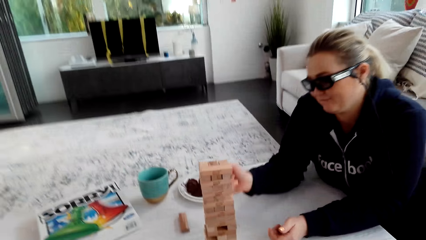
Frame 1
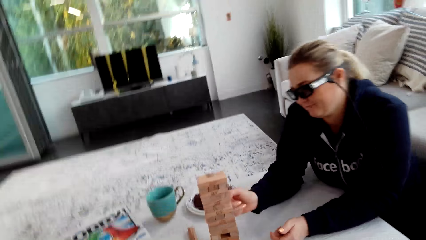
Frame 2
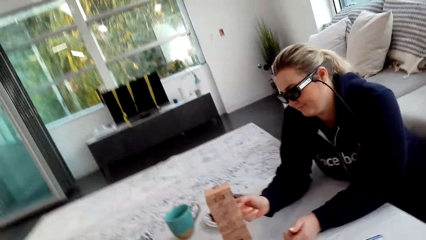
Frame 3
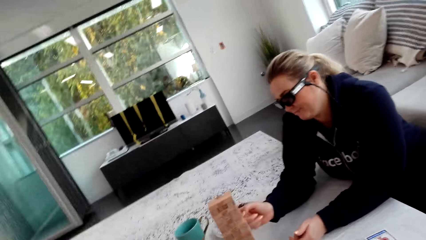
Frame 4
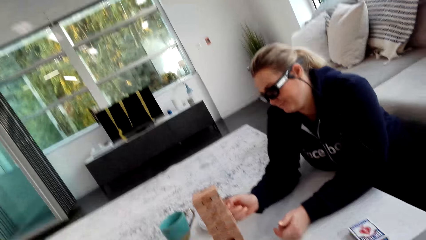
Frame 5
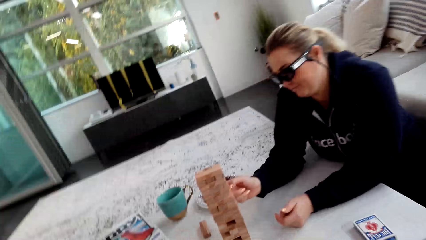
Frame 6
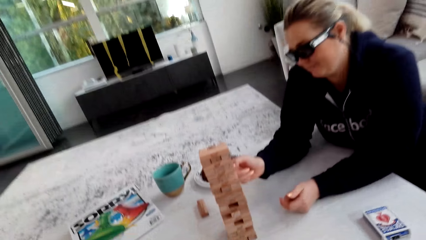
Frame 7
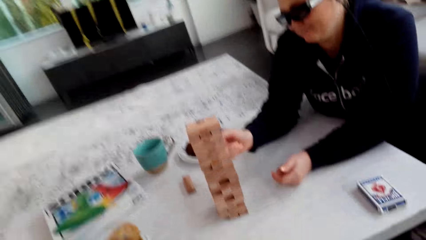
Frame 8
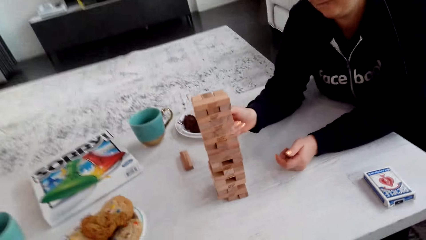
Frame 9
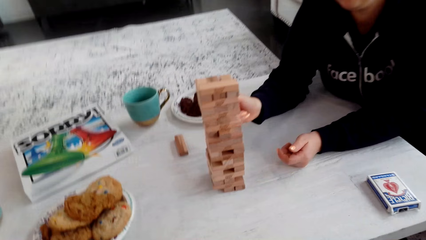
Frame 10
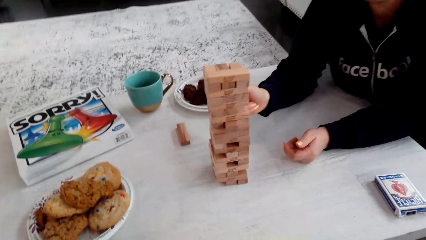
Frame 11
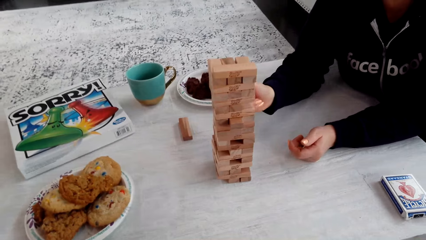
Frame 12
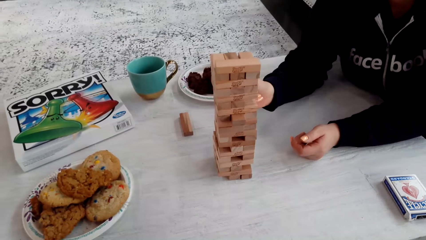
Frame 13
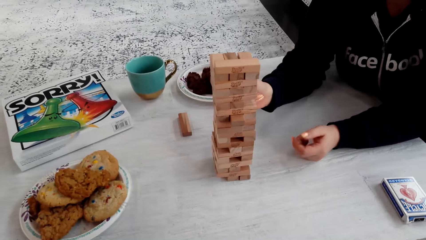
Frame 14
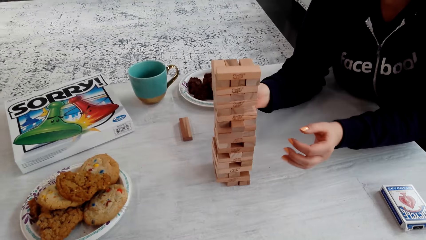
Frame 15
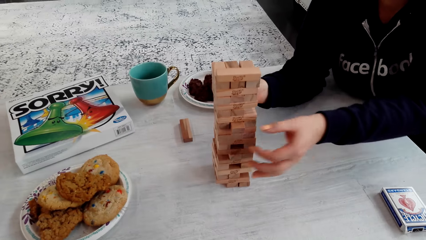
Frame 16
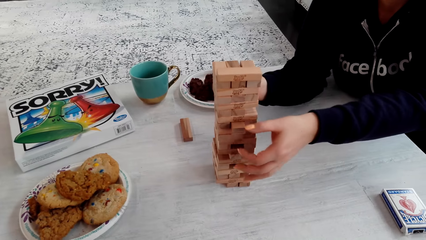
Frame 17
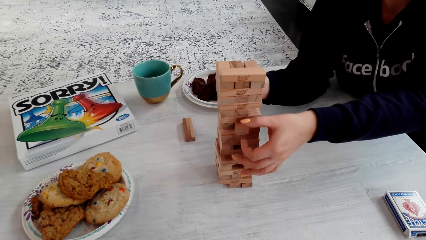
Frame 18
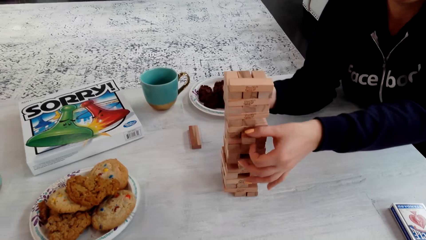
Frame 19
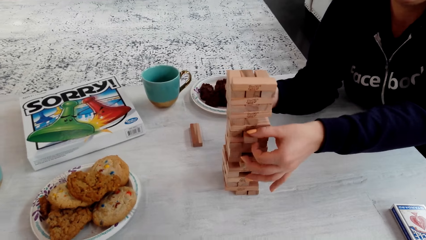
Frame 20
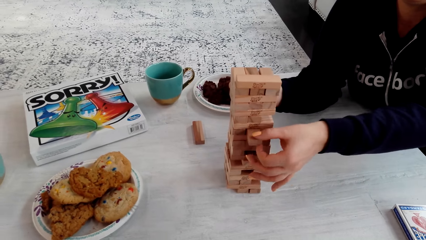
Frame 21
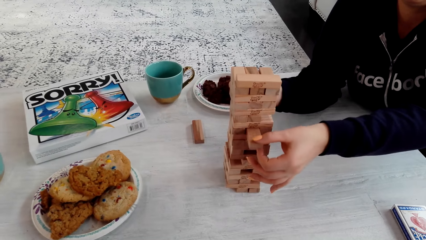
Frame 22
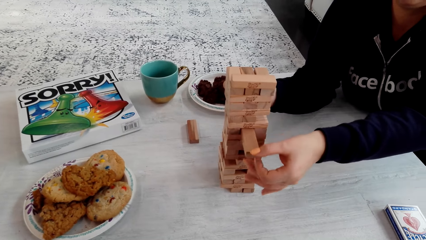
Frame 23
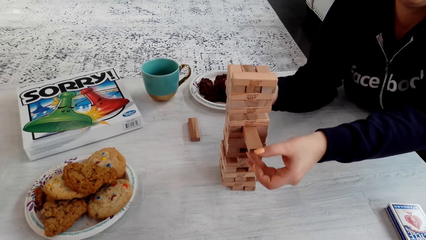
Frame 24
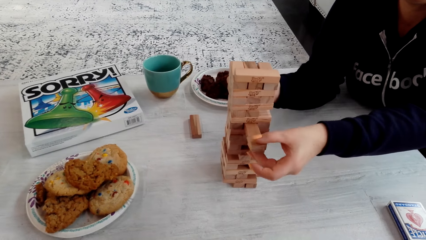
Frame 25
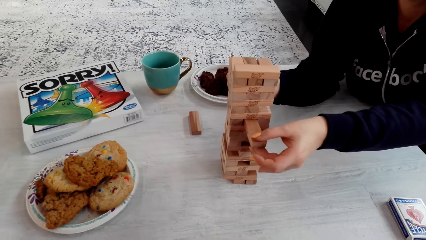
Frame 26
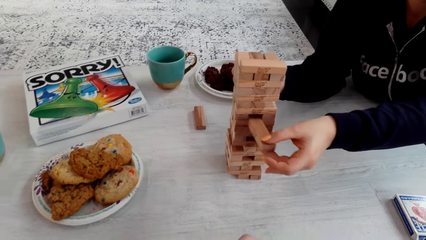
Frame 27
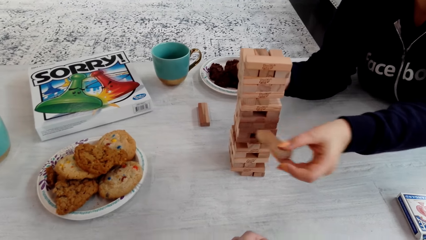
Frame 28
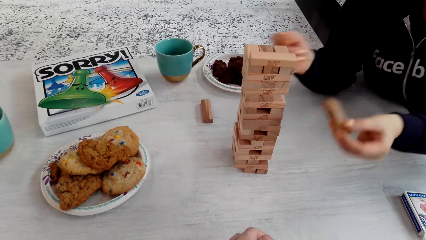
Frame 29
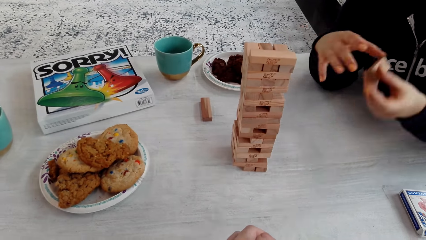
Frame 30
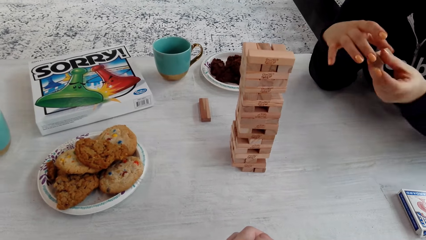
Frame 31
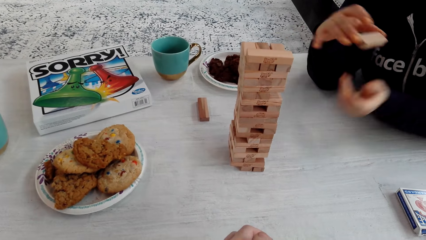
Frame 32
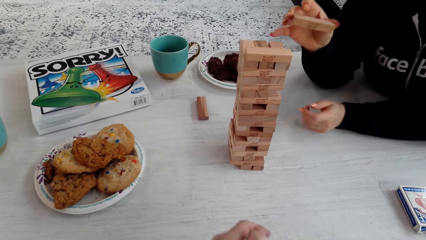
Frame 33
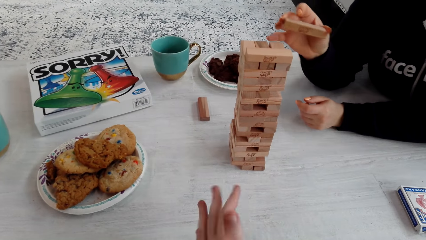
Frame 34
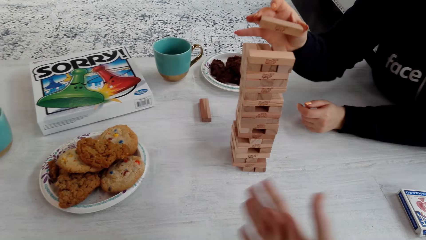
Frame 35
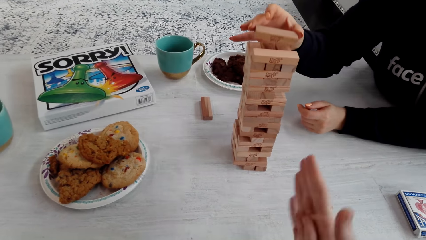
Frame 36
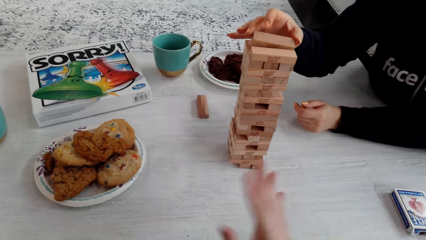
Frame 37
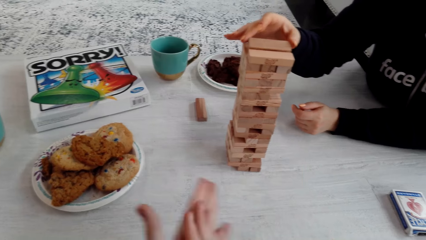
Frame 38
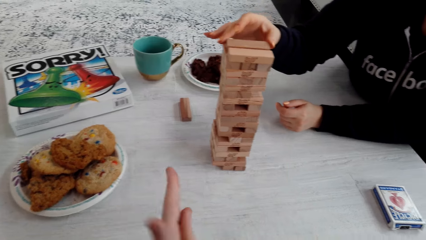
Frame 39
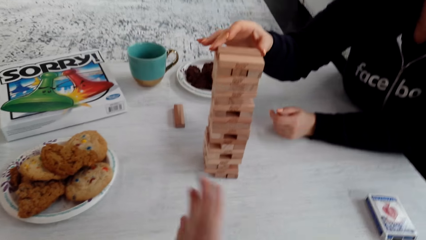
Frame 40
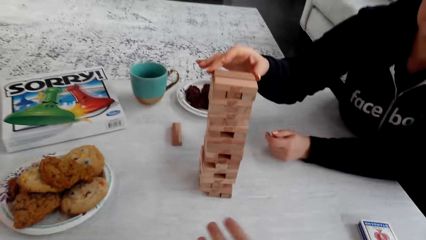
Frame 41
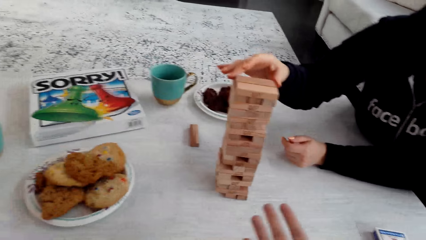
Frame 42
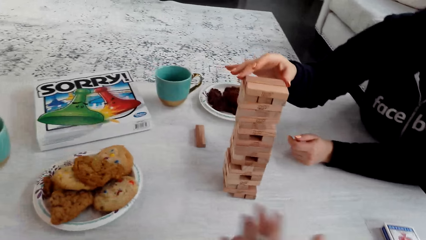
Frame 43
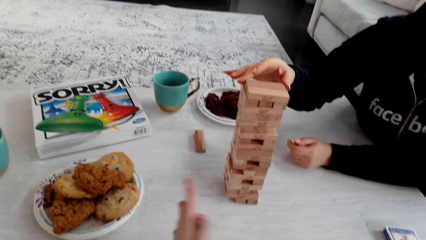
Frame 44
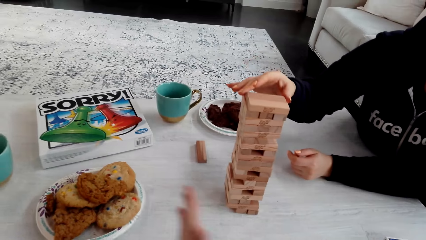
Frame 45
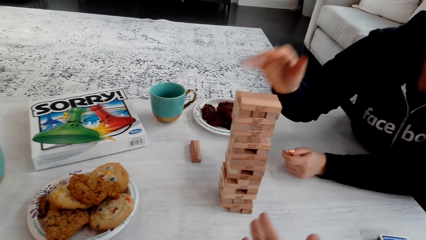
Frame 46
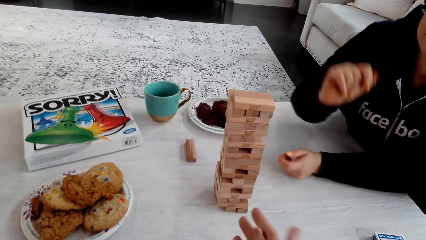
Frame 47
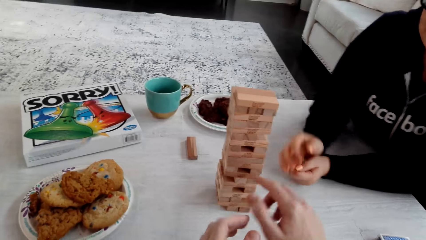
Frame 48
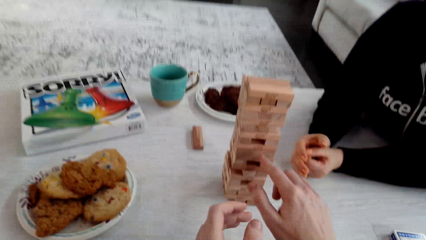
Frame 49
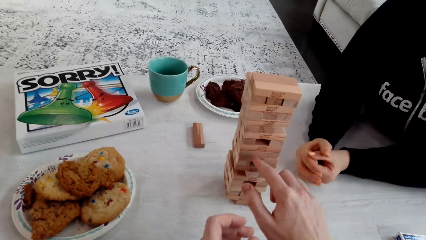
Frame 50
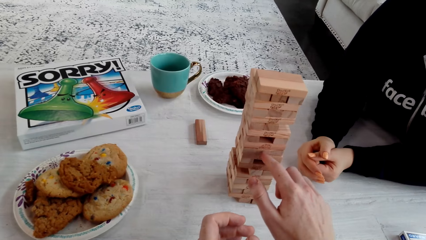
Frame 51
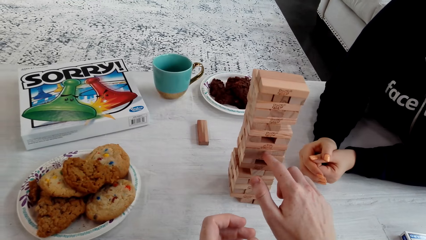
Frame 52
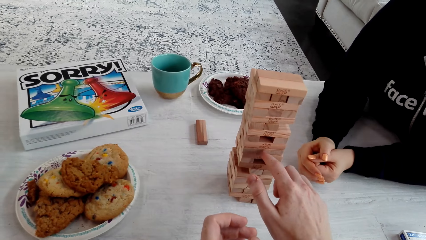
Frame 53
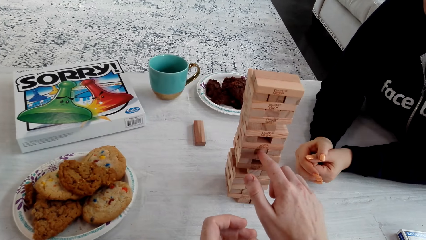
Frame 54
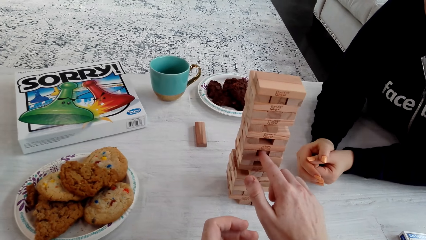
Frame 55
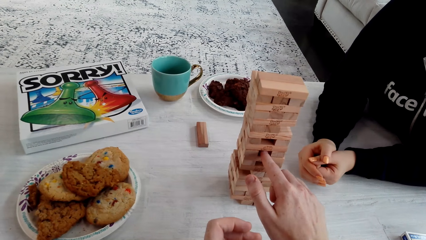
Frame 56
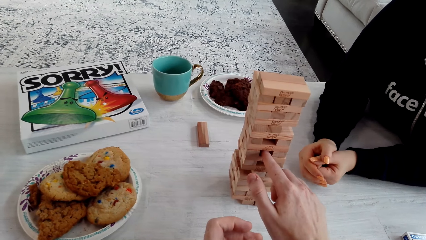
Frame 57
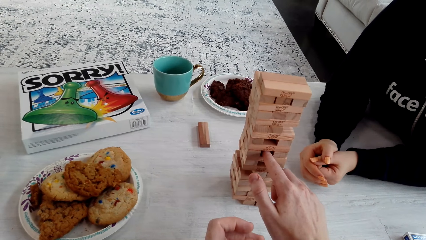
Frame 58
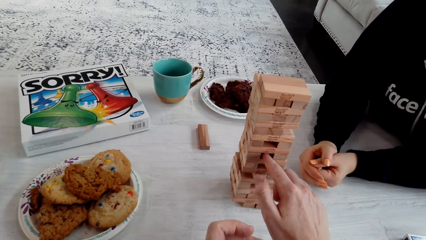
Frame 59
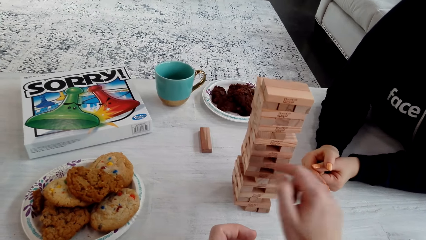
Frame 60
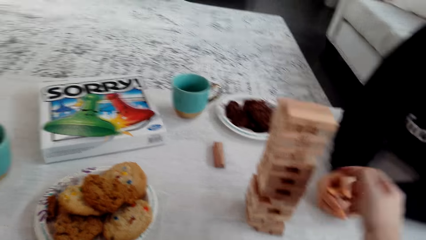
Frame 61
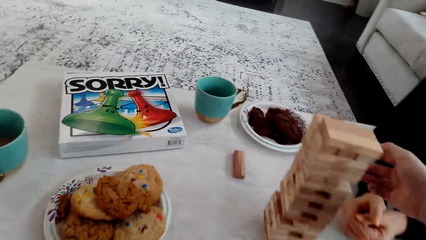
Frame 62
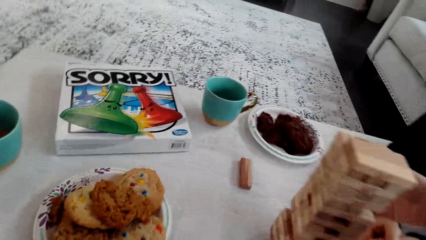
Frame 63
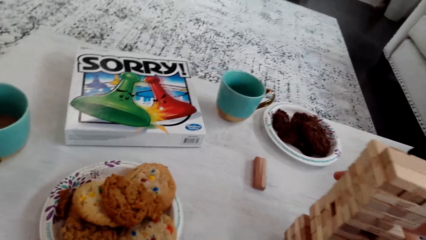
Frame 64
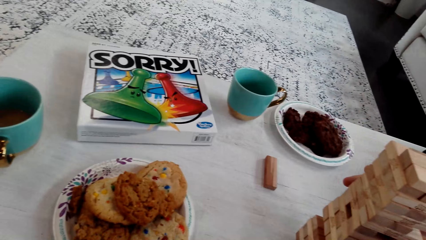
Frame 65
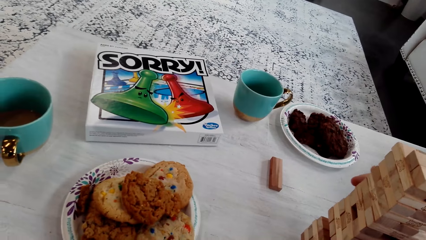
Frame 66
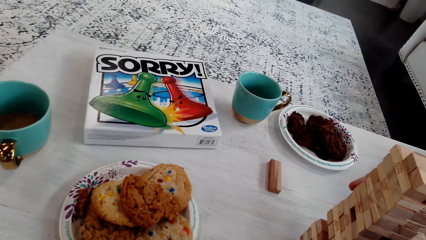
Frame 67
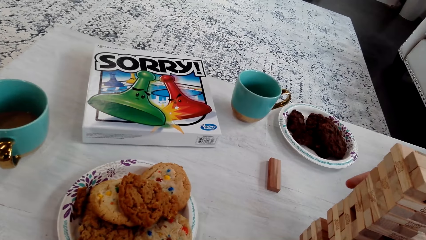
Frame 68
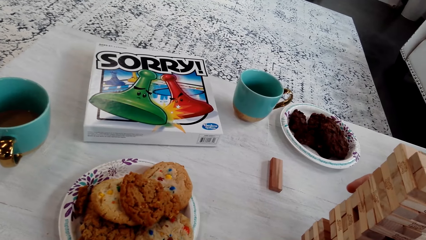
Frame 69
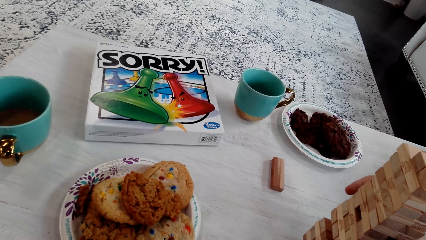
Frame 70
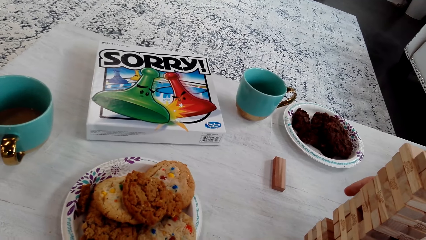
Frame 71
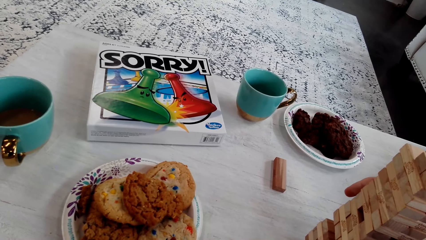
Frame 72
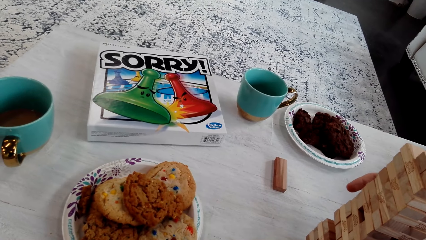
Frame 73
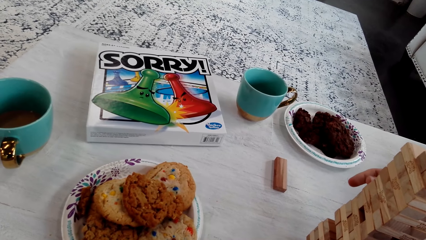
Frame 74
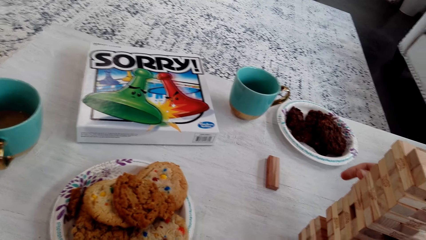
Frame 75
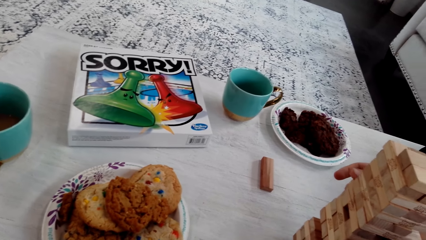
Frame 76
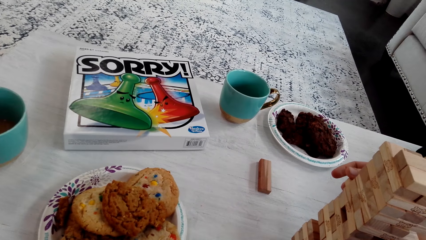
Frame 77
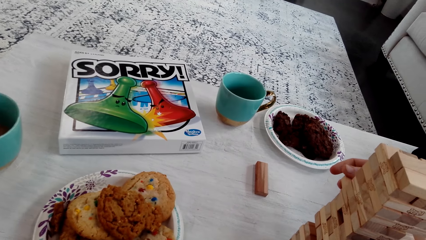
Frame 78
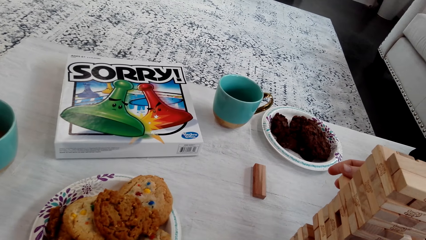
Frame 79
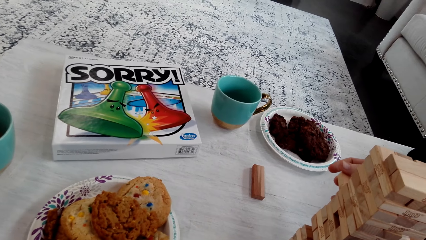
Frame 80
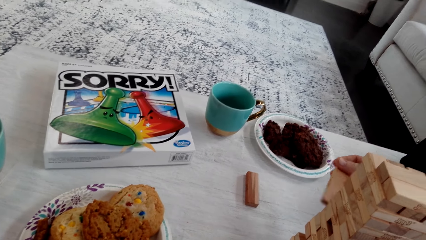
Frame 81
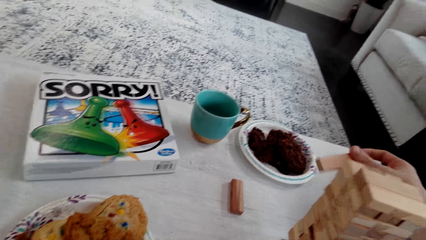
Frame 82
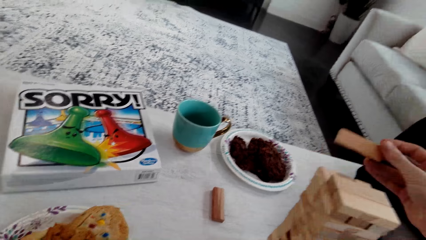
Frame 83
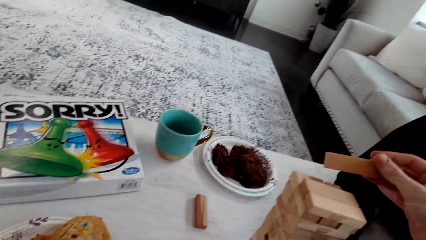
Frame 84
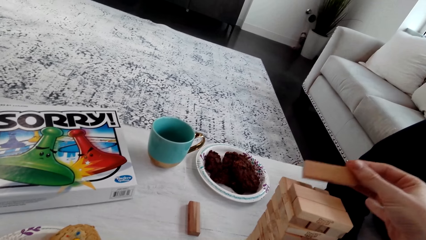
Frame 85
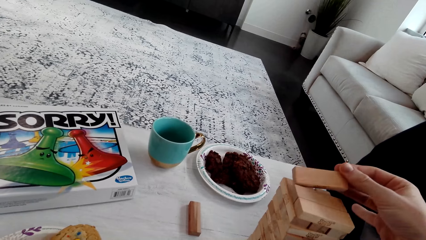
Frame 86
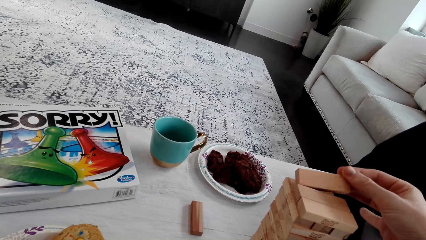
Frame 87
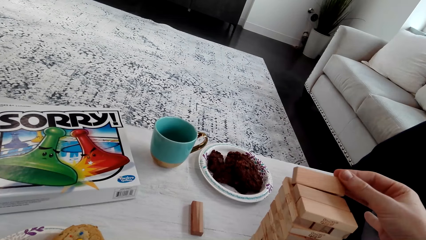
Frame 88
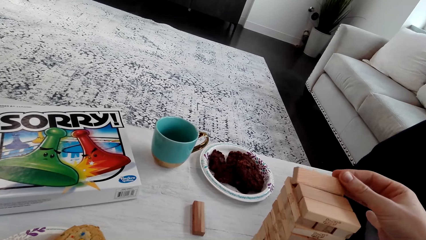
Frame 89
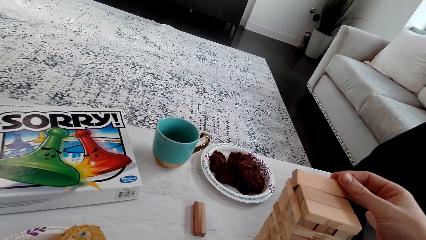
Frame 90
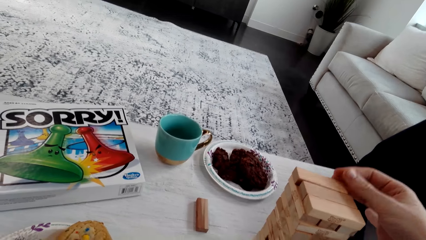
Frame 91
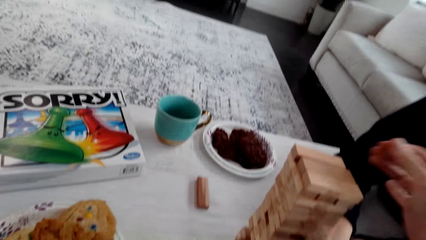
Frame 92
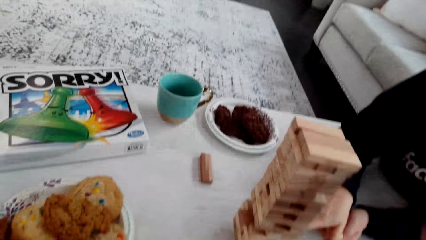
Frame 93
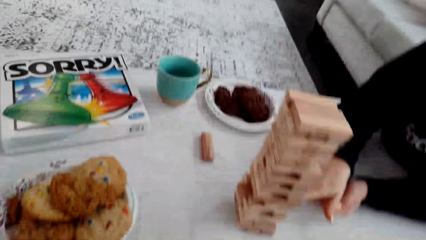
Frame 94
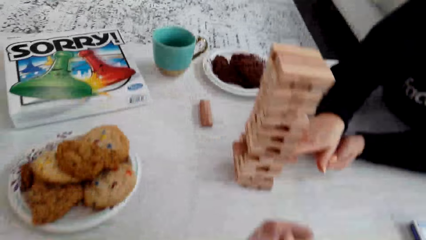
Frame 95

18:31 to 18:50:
A woman pushes the wooden jenga piece with her right hand finger. The woman removes the wooden jenga piece of the block with her left hand. The woman holds the wooden jenga piece with both her hands. The woman puts the wooden jenga piece on the top of the jenga with her right hand. The camera wearer talks to the woman. He pushes the wooden jenga piece with his right hand. He removes the wooden jenga piece of the blocks with his right hand. He puts the wooden jenga piece on the top of the jenga with his right hand.
